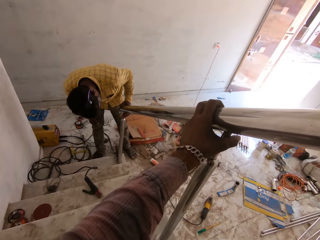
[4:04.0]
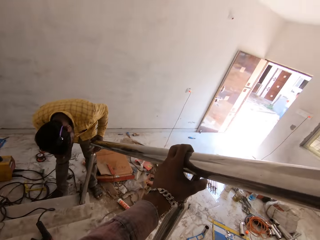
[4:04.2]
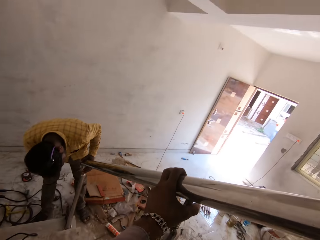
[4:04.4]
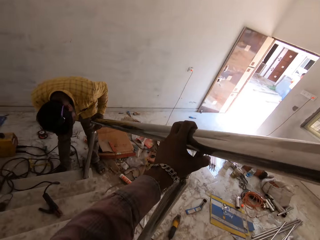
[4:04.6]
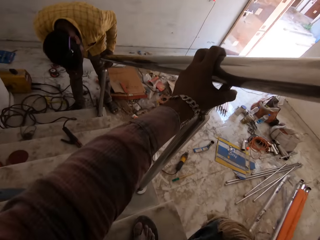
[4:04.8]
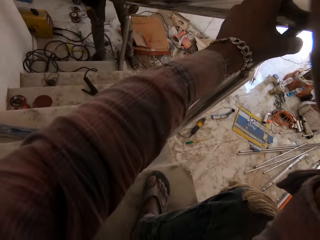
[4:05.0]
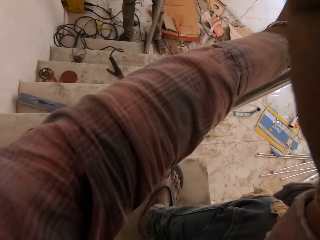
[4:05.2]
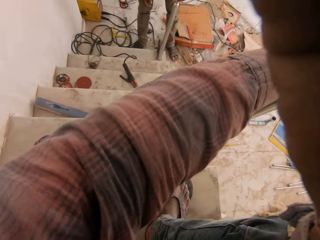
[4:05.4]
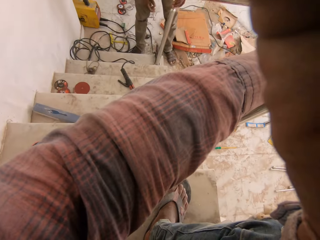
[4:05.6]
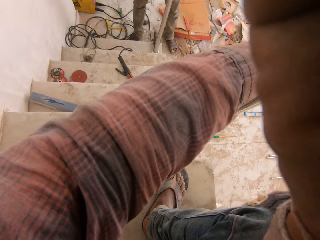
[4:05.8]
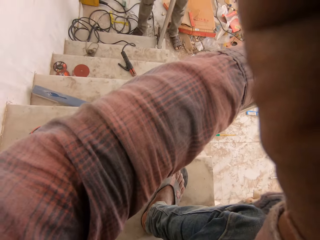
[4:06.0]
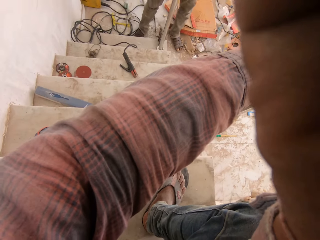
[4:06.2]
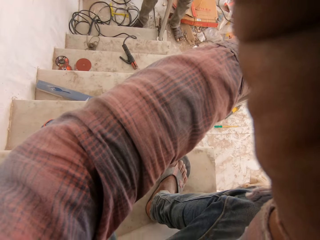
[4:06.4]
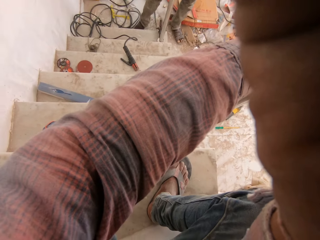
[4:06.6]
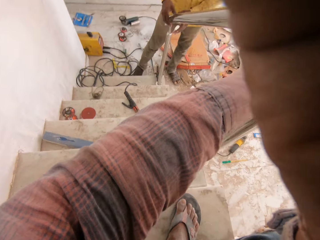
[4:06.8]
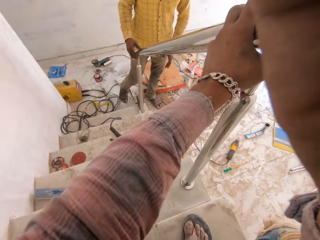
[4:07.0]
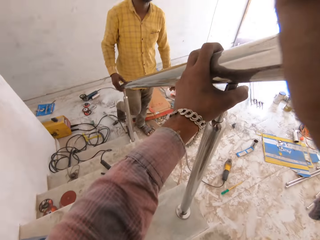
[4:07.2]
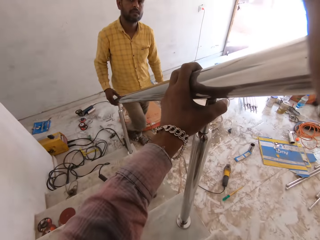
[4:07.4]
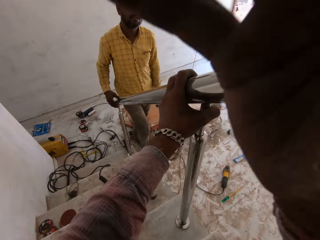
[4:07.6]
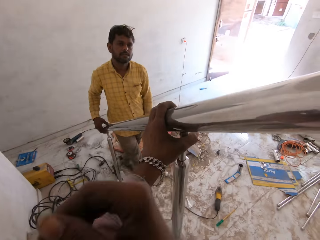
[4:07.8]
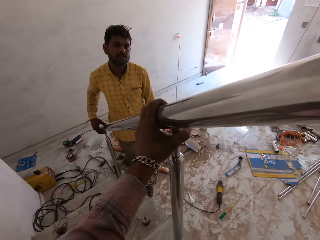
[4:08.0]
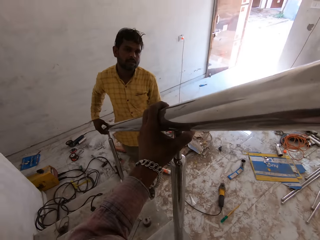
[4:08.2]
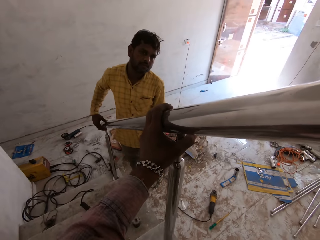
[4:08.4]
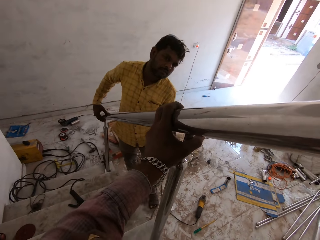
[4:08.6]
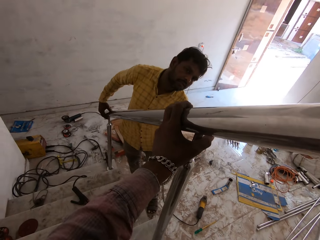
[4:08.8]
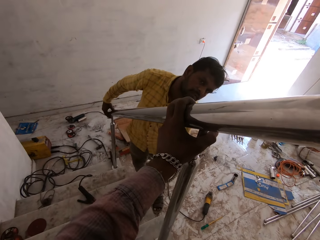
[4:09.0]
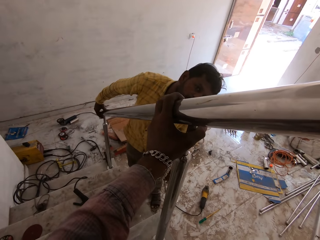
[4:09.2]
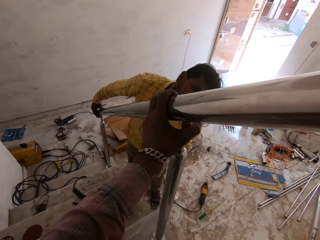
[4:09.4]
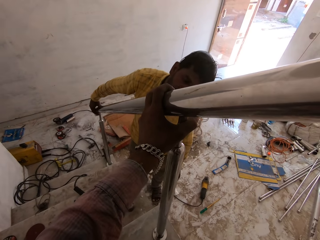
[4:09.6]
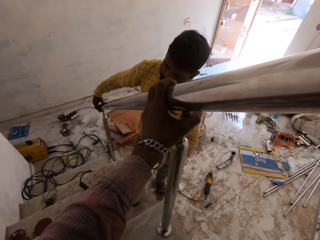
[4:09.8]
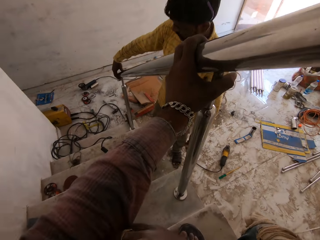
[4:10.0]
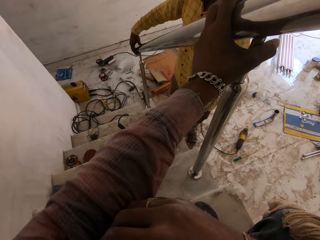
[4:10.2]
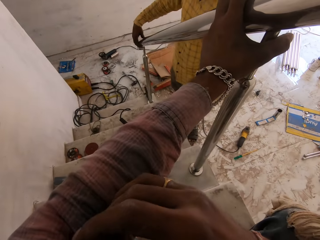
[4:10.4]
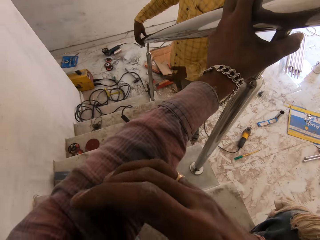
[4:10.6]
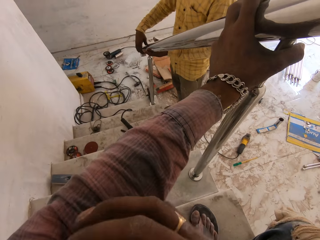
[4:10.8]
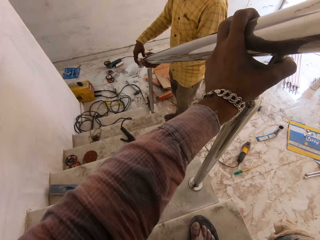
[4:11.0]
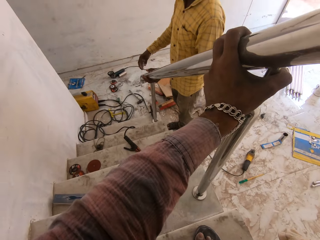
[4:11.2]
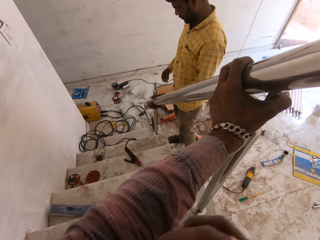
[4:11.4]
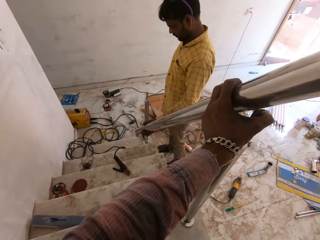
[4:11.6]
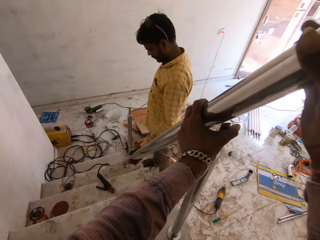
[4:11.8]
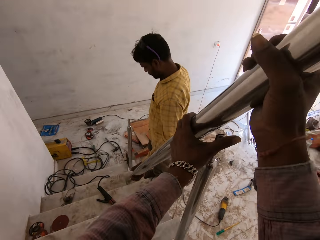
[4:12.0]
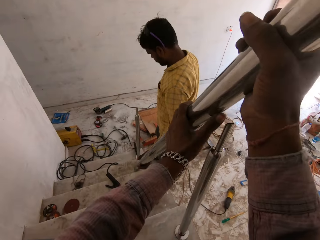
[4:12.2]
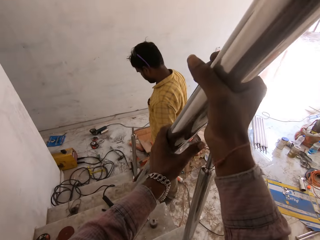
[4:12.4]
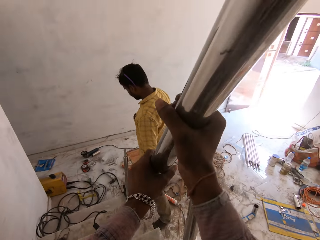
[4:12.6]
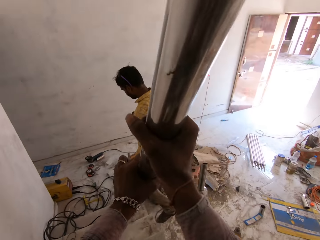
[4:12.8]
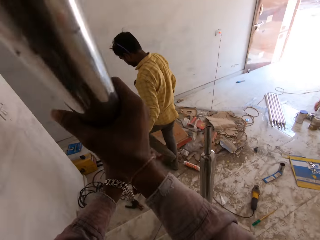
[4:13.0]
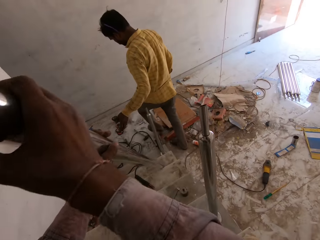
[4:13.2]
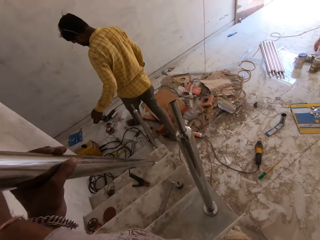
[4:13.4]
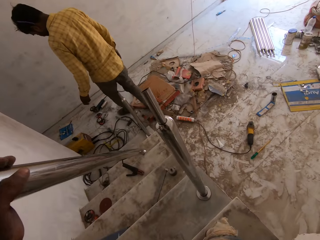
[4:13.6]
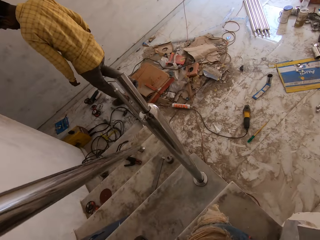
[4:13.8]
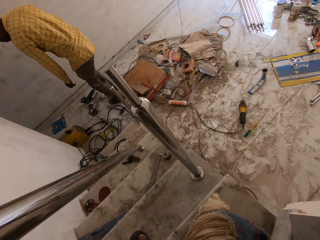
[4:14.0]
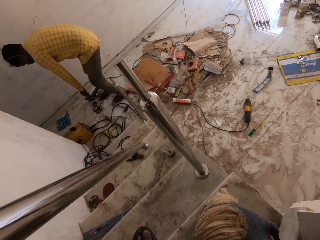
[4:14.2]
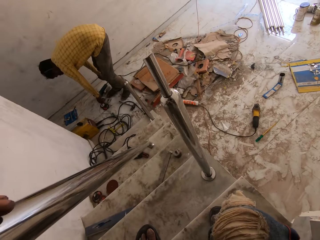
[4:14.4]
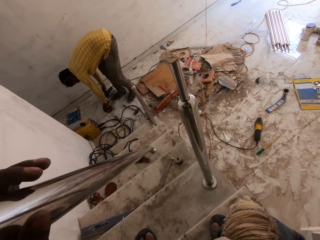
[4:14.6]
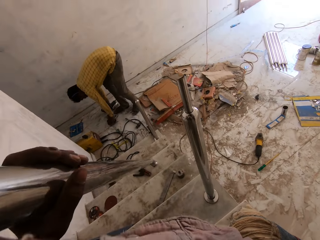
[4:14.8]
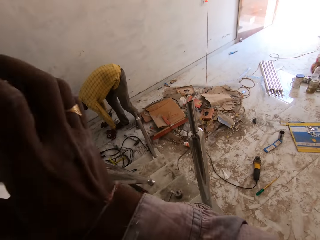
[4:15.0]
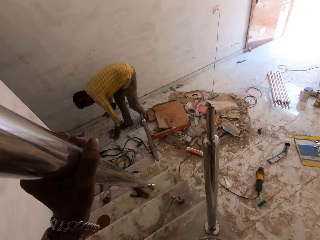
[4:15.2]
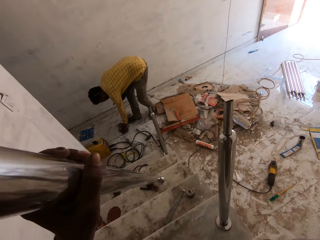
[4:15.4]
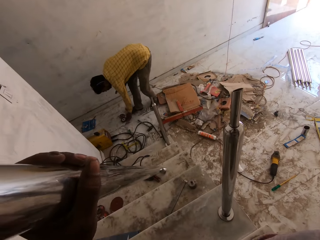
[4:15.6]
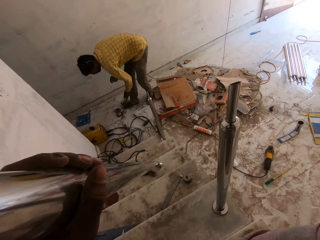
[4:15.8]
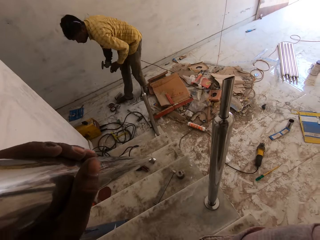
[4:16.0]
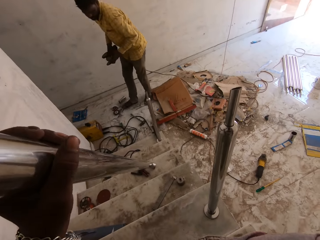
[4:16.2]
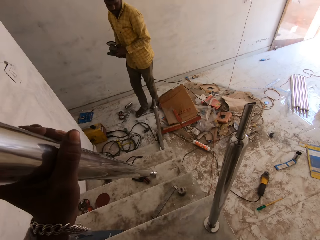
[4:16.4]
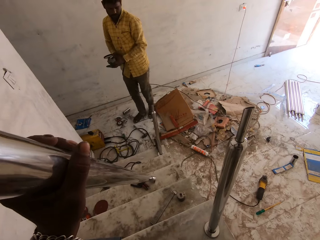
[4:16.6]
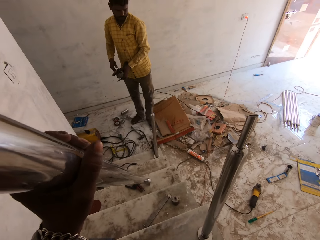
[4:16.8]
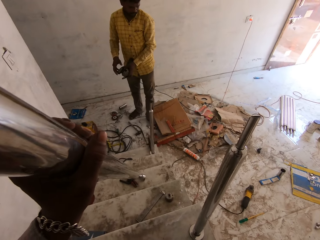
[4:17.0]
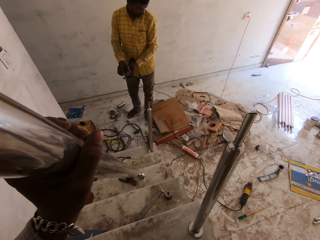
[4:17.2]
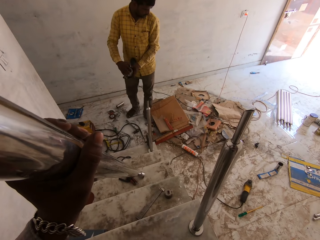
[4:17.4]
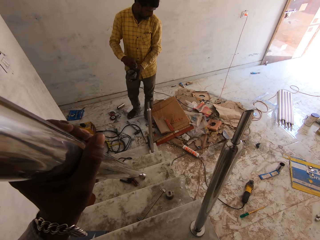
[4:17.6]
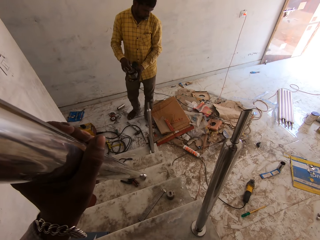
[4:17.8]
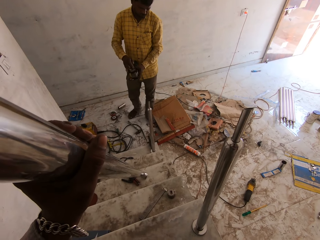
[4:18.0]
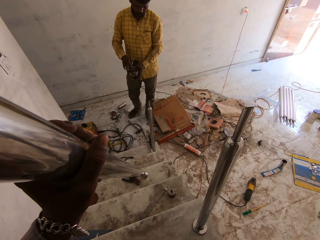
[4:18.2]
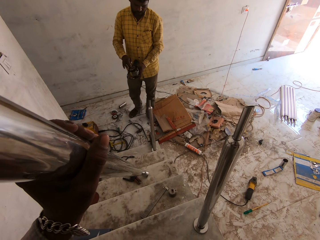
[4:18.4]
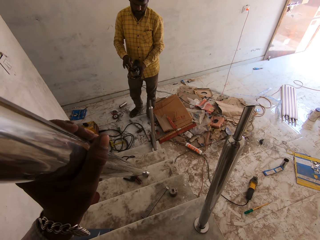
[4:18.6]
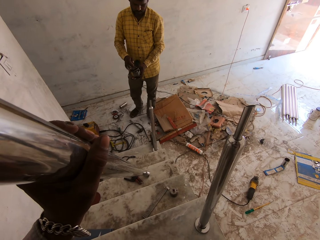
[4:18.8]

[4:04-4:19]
A man bends. The camera wearer touches the camera on his head with his right hand. He drops his hands. He places the aluminum rod in both hands on the stairs with the man. The man holds the metal. The camera wearer carries the metal. The man picks up the angle grinder on the ground with both his hands, bends, carries something and opens the seam welding disk.

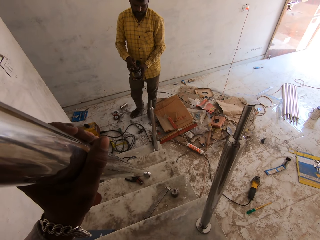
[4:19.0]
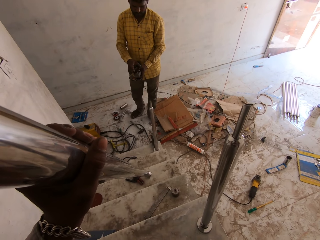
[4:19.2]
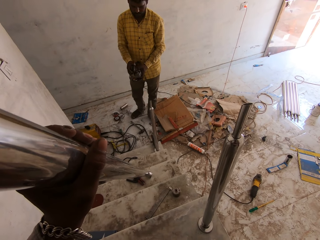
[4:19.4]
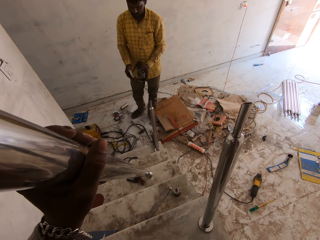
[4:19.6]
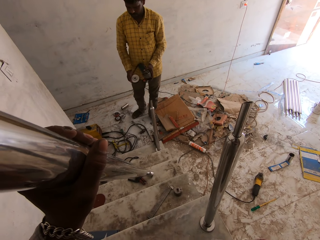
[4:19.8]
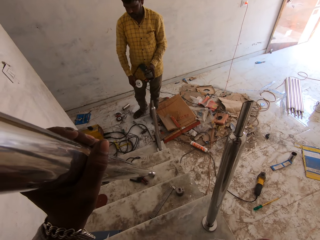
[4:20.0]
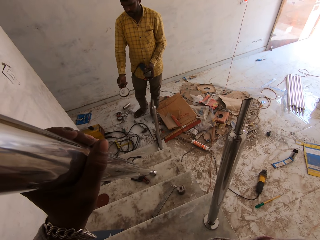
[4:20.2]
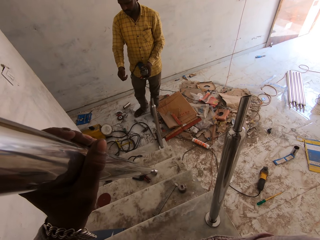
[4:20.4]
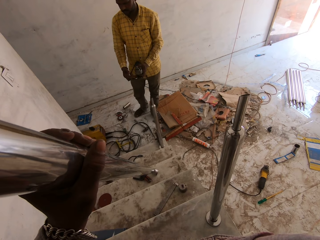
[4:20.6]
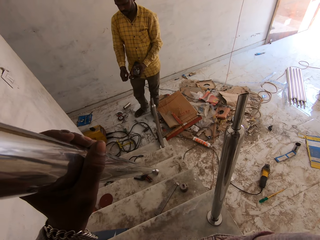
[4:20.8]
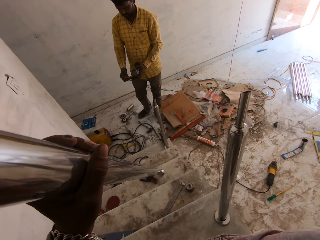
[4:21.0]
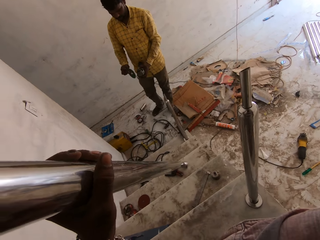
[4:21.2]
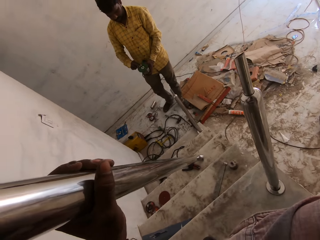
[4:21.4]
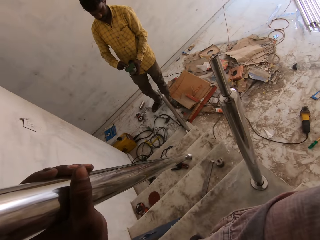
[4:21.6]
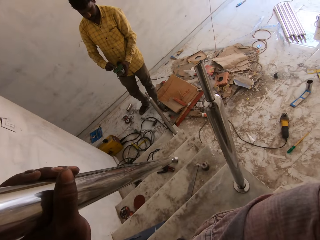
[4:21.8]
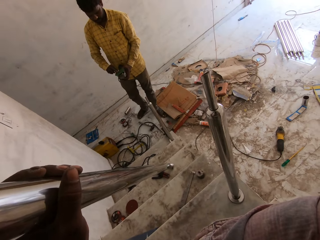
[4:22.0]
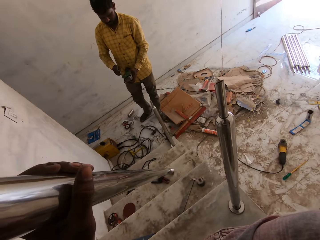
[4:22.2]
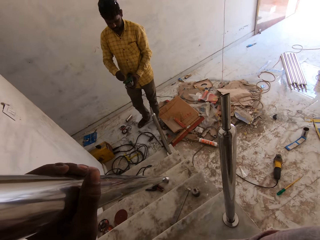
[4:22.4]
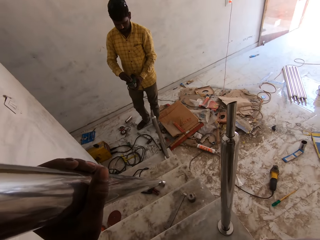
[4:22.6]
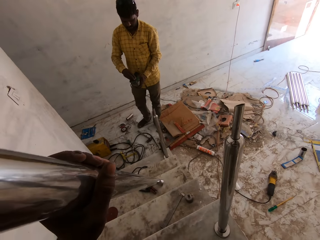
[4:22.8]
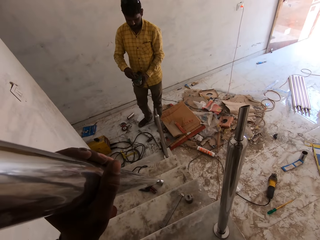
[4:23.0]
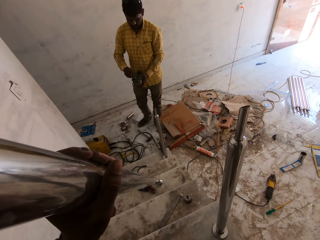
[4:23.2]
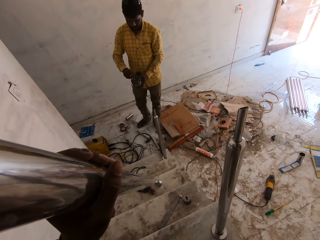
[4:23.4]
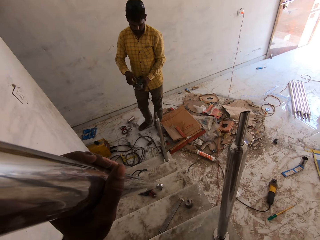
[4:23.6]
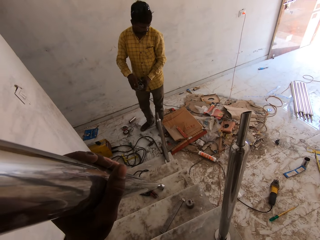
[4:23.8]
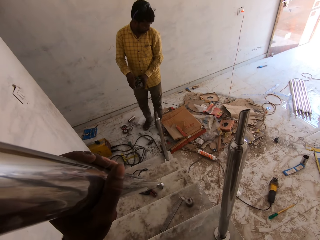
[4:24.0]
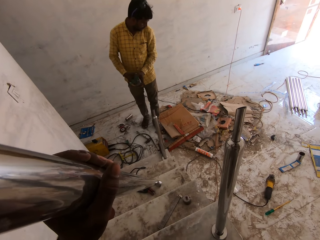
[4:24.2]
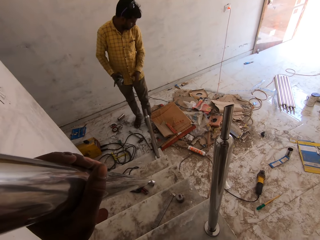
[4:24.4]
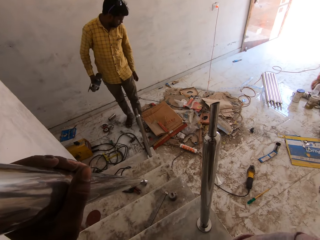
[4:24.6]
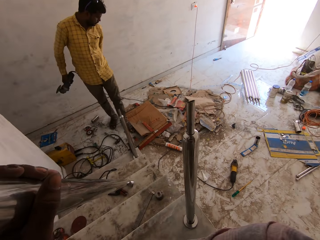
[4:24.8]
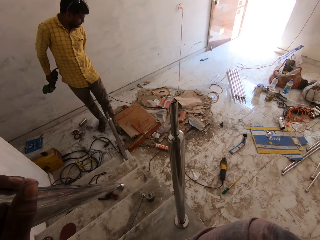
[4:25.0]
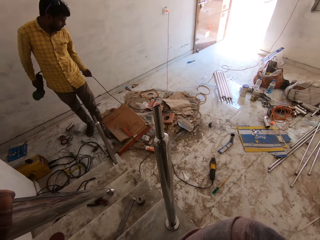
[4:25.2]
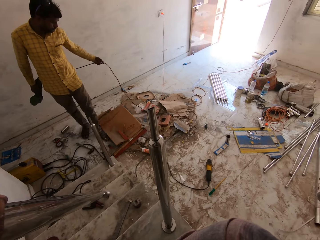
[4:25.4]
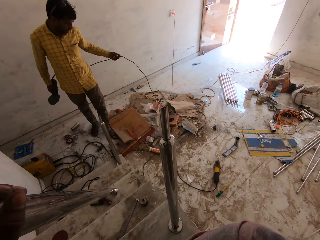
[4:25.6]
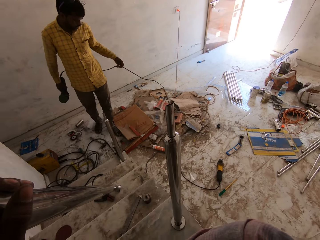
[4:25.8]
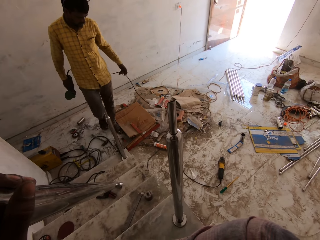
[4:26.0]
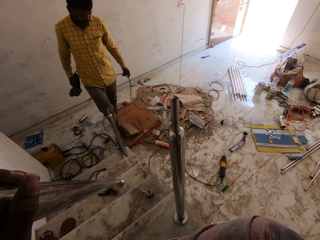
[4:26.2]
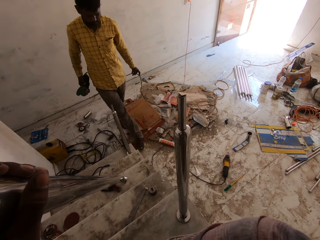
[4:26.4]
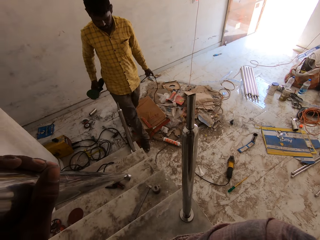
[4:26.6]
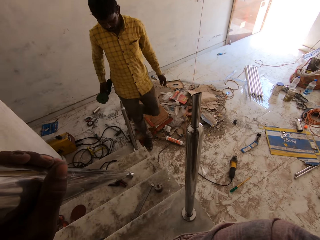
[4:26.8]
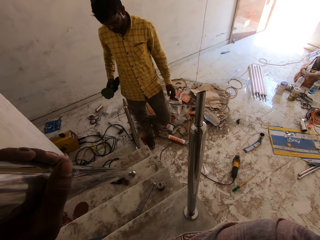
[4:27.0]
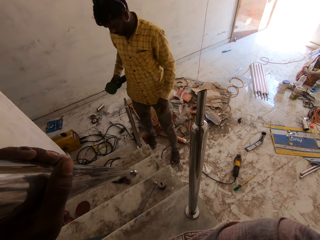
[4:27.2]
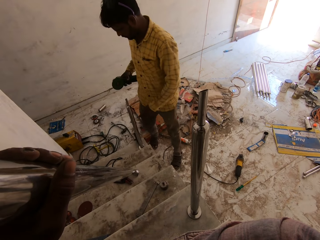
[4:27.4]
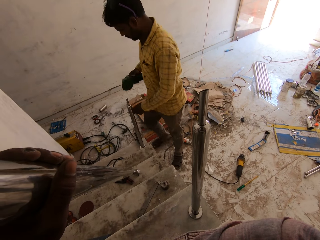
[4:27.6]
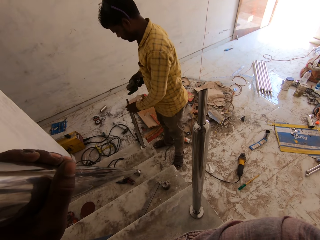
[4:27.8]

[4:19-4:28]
A man loosens the grinding disc on the angle grinder in his left hand with his right hand. The man holds the seam welding disk and throws the seam welding disk. The man drops the grinding disc on the ground with his right hand. The man picks up a sand disc from his left hand with his right hand. The man fixes the sand disc in his right hand on the angle grinder in his left hand. The man holds the angle grinder with his right hand. The man holds a cable.
